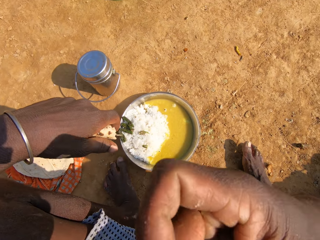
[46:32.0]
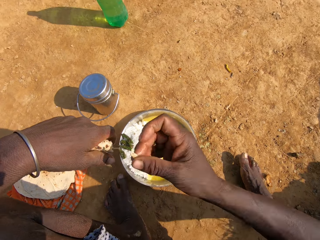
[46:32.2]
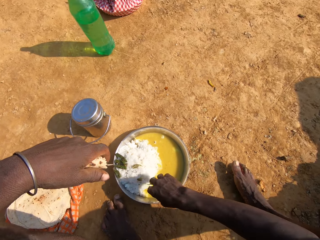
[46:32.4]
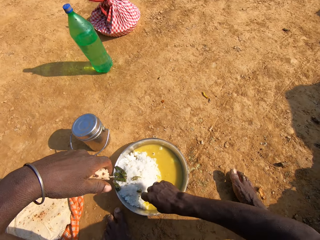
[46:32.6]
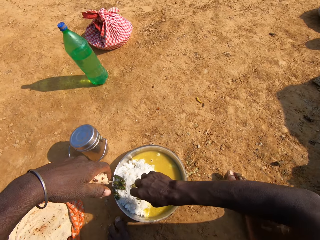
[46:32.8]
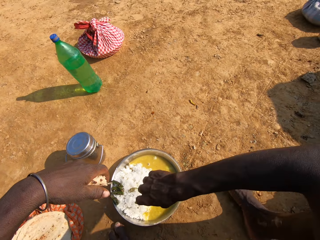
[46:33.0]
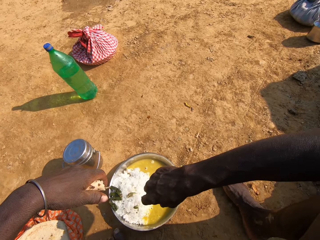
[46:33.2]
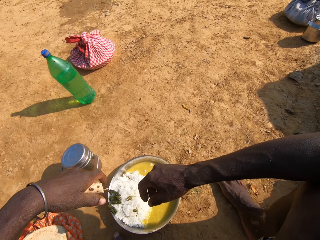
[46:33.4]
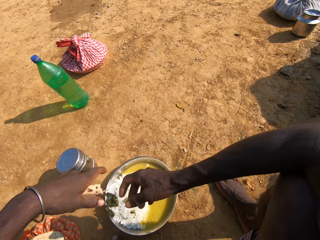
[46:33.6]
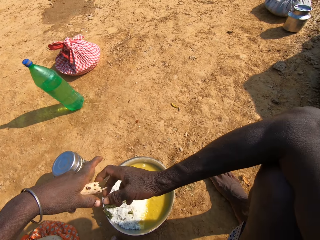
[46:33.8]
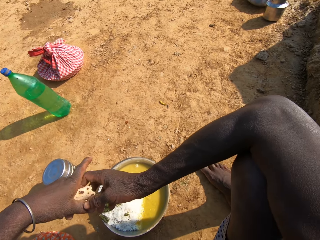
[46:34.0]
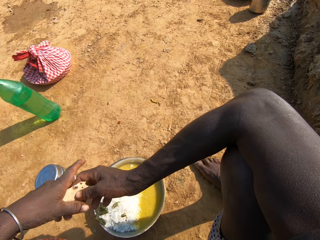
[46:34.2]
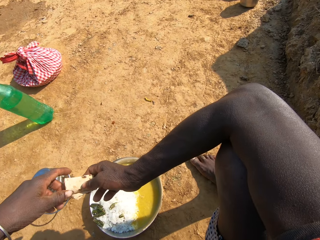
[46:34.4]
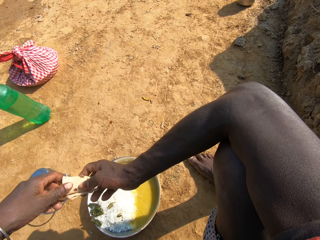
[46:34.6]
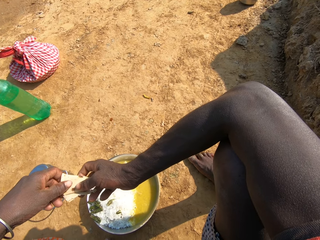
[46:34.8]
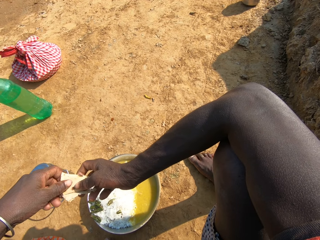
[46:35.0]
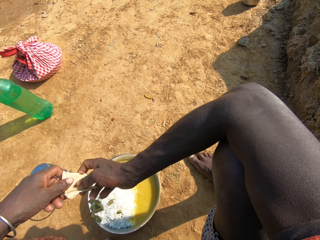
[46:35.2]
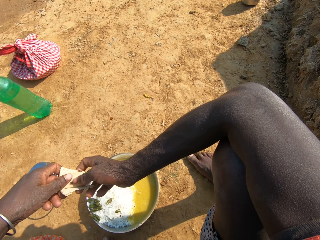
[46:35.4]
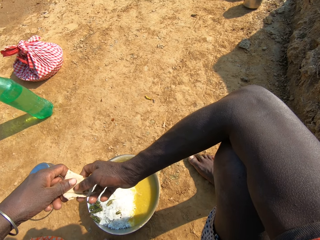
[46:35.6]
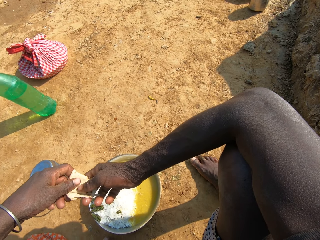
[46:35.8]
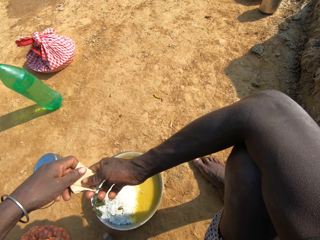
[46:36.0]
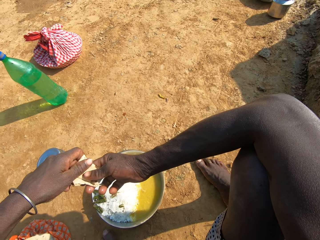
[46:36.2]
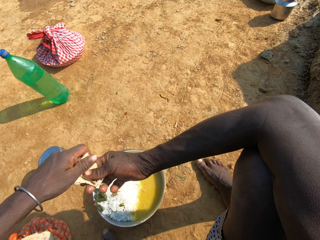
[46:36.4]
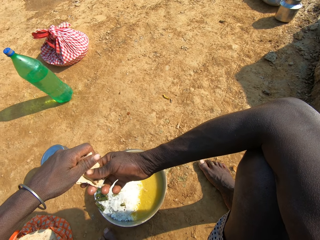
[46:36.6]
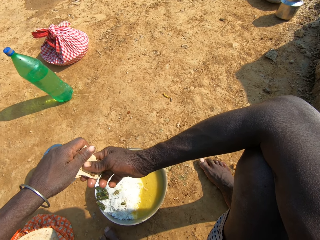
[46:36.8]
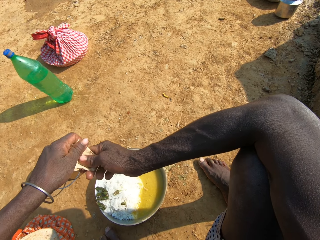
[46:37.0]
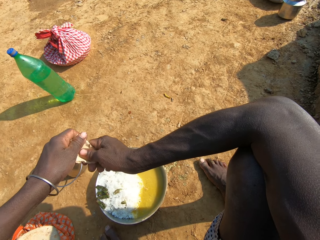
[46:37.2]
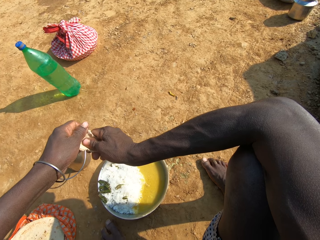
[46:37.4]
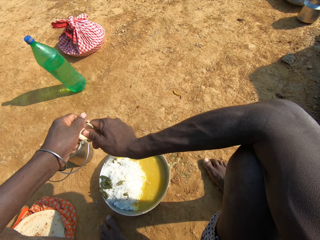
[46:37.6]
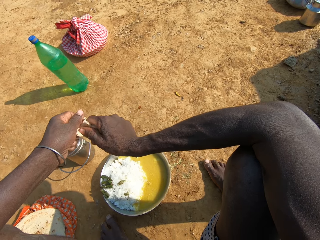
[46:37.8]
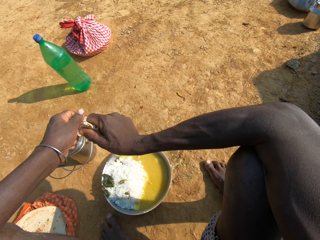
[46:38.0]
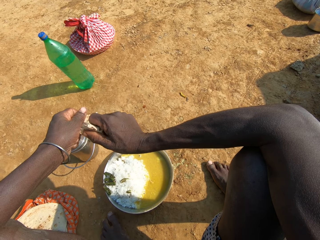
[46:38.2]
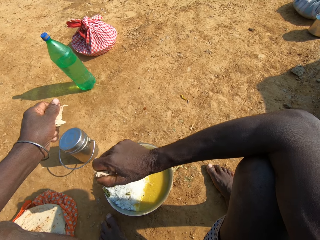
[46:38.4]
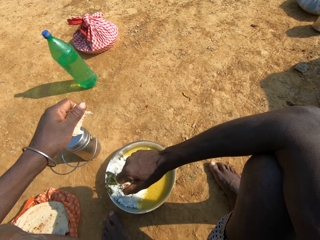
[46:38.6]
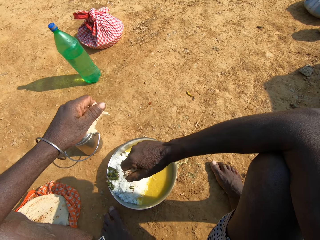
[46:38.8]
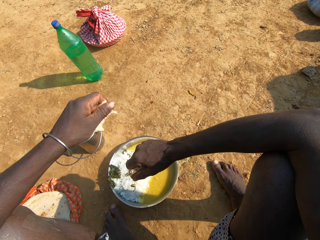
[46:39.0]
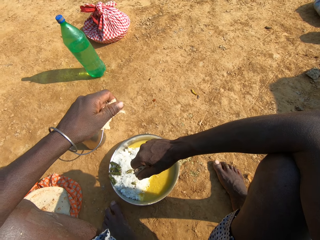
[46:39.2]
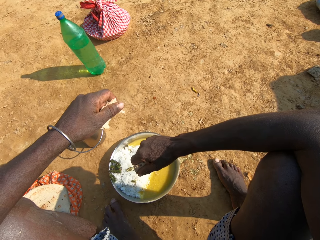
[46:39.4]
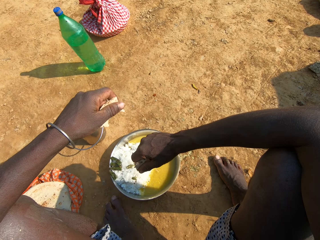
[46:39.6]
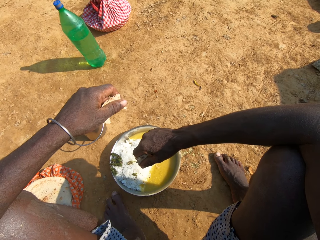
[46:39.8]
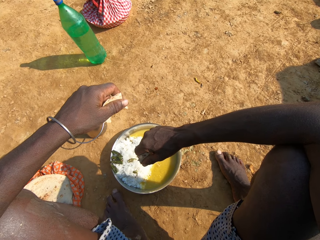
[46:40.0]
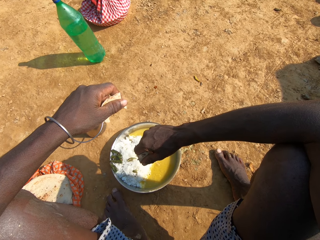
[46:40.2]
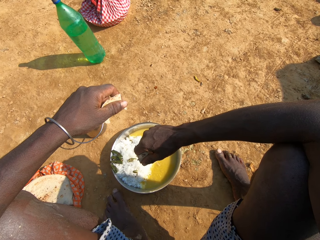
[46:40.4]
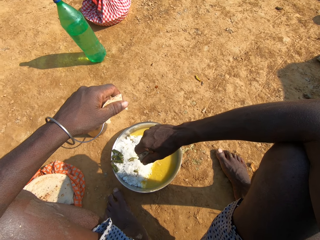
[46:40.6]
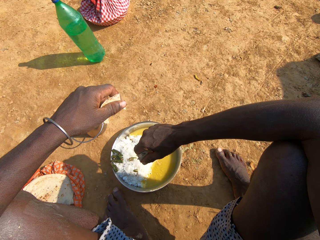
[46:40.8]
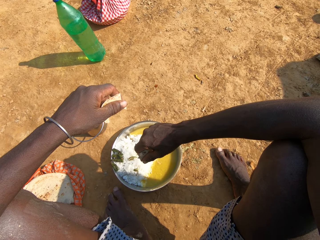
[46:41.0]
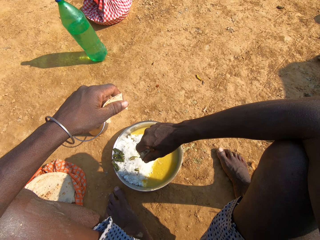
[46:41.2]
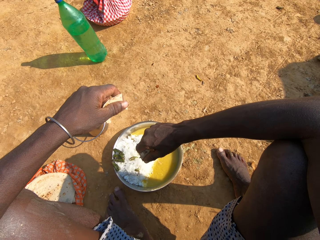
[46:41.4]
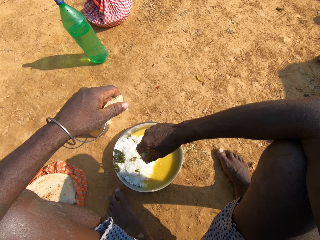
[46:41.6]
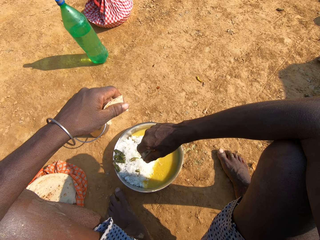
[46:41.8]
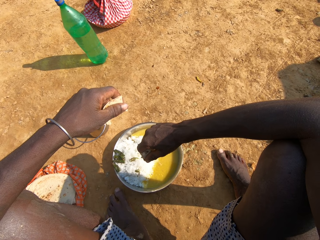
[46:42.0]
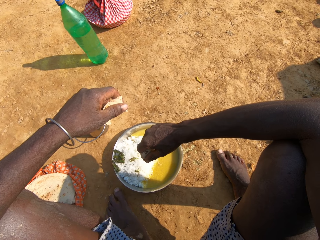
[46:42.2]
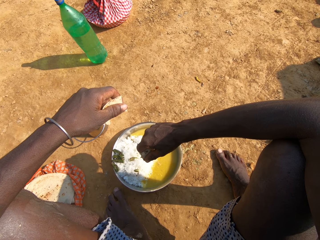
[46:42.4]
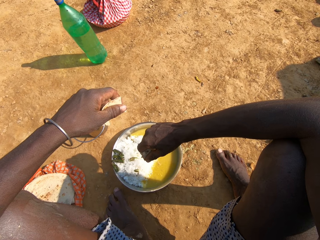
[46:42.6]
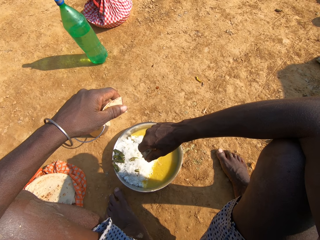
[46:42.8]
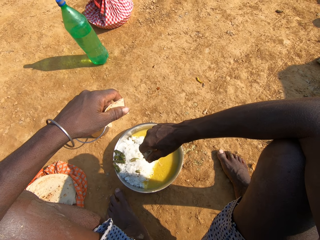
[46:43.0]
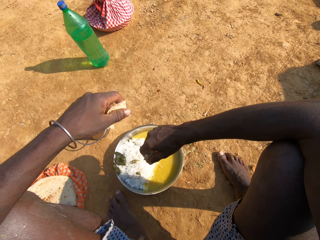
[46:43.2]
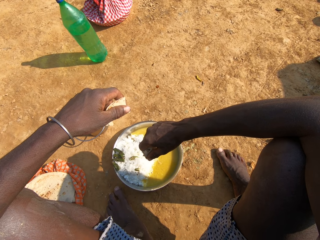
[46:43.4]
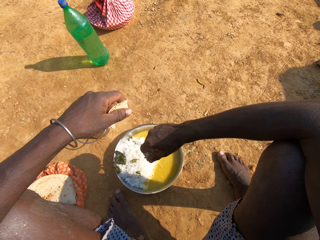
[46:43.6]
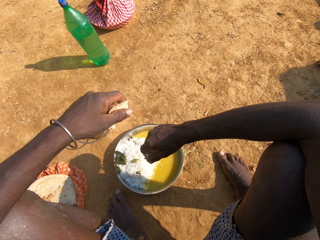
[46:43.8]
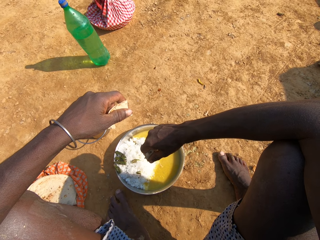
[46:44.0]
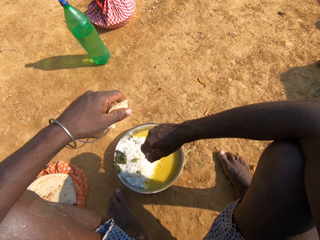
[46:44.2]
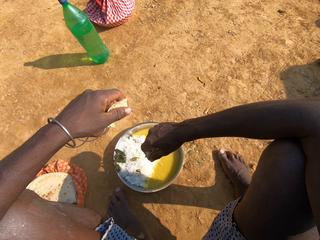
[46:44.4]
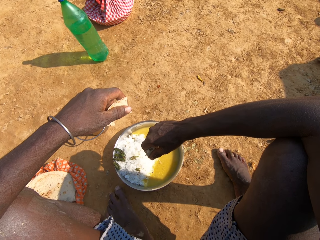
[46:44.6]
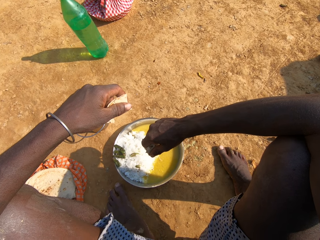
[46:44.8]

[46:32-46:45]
The camera wearer eats roti. They look around and hold the food. They cut the roti. They look around. They talk.

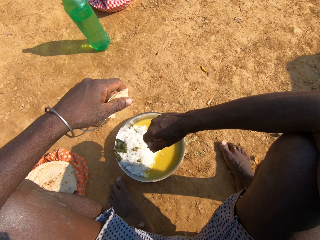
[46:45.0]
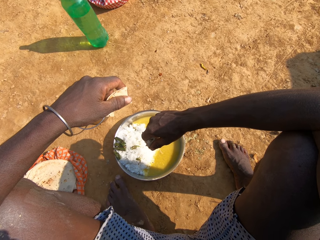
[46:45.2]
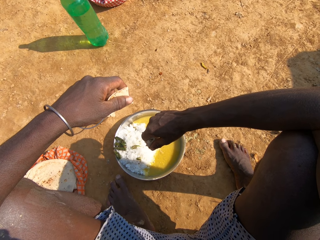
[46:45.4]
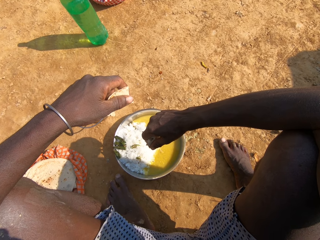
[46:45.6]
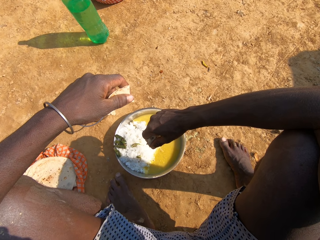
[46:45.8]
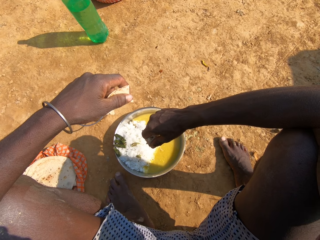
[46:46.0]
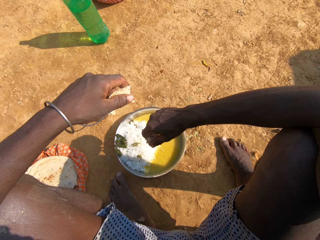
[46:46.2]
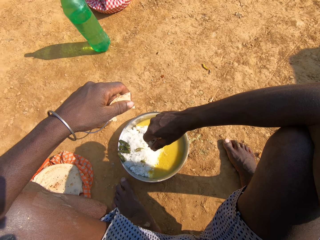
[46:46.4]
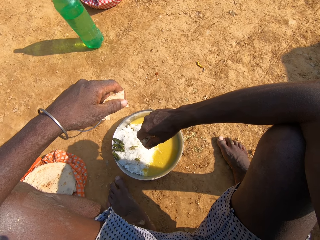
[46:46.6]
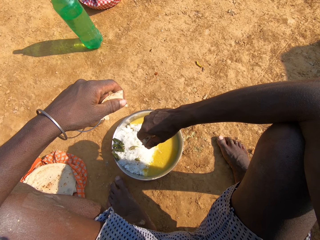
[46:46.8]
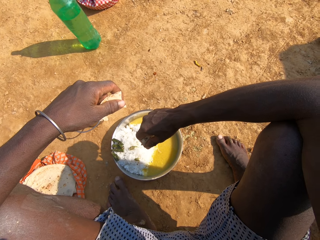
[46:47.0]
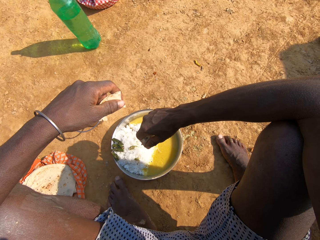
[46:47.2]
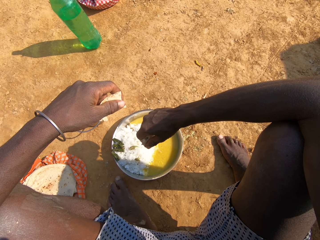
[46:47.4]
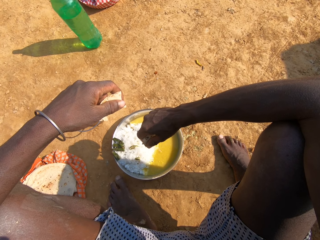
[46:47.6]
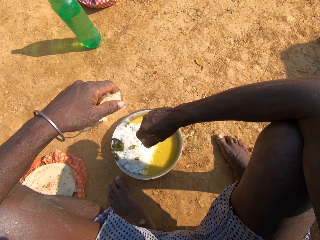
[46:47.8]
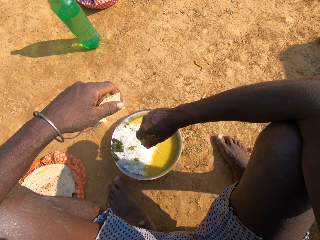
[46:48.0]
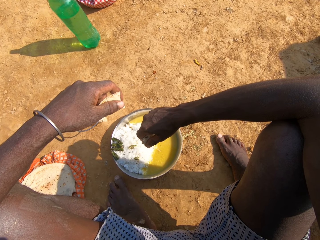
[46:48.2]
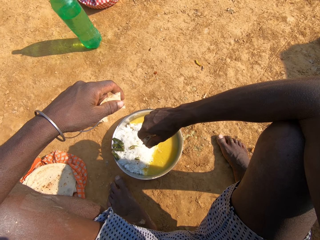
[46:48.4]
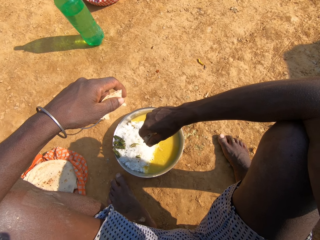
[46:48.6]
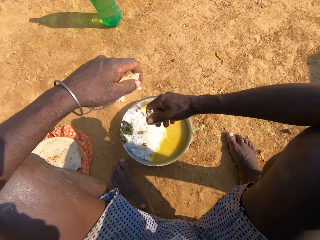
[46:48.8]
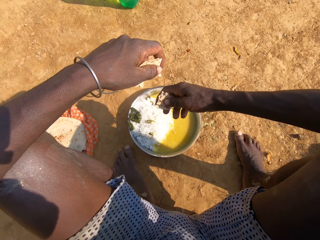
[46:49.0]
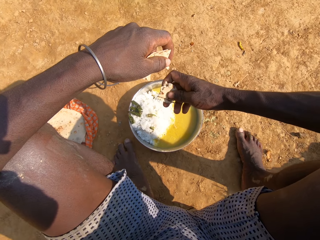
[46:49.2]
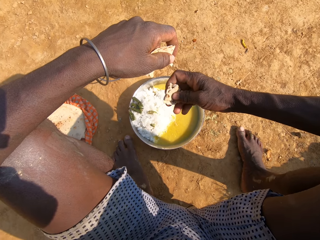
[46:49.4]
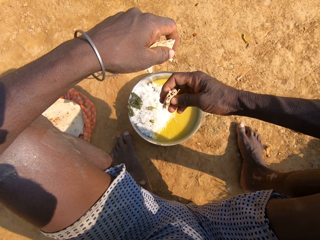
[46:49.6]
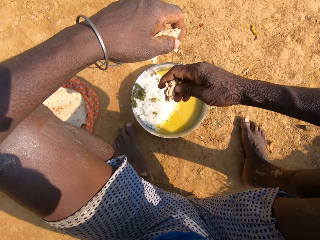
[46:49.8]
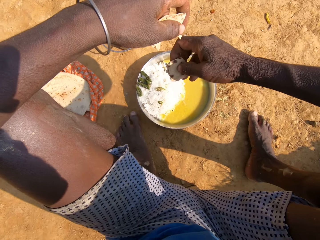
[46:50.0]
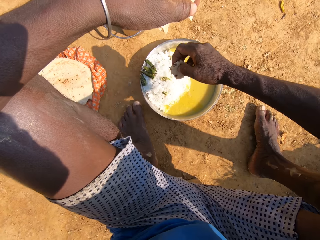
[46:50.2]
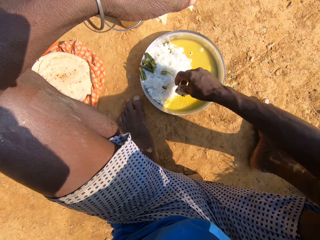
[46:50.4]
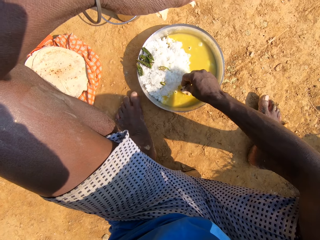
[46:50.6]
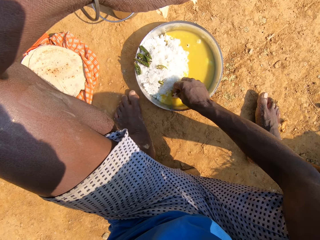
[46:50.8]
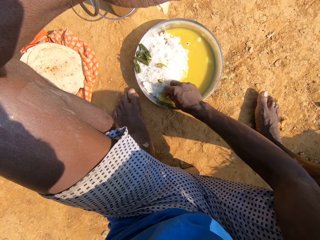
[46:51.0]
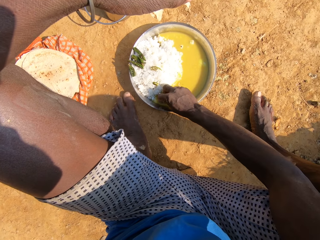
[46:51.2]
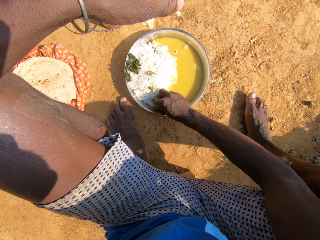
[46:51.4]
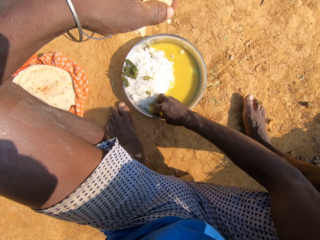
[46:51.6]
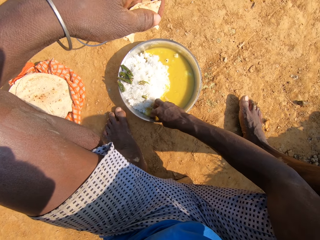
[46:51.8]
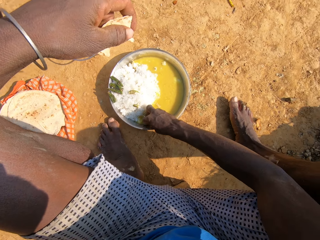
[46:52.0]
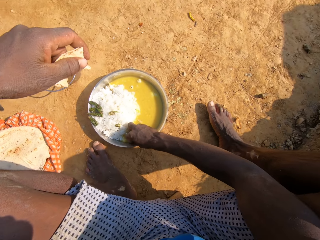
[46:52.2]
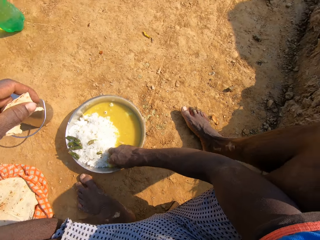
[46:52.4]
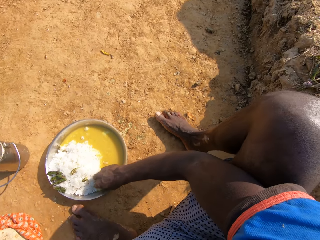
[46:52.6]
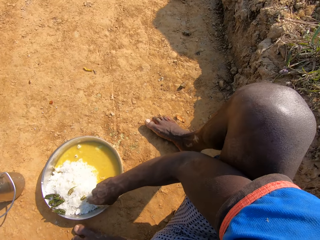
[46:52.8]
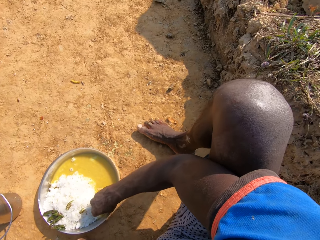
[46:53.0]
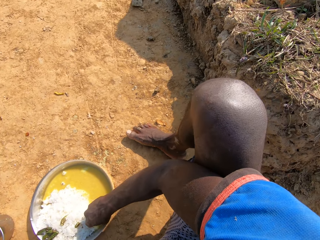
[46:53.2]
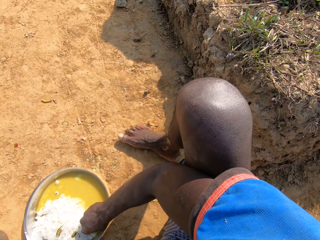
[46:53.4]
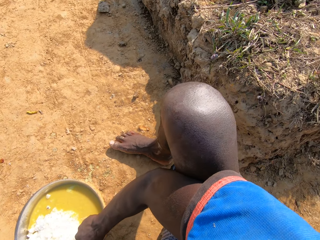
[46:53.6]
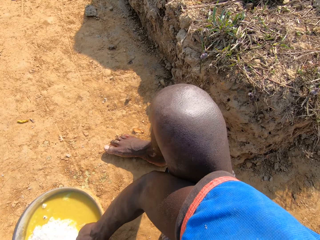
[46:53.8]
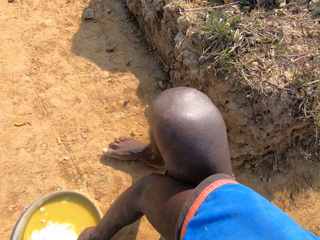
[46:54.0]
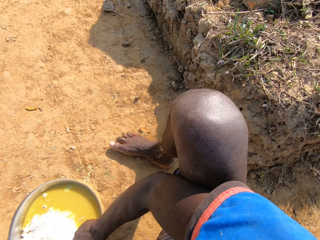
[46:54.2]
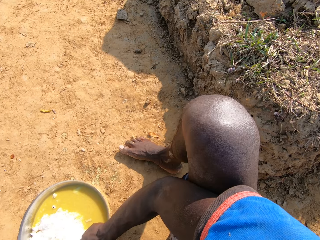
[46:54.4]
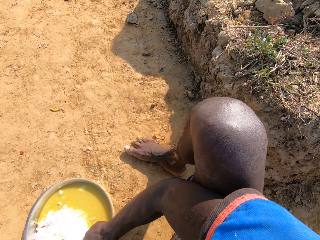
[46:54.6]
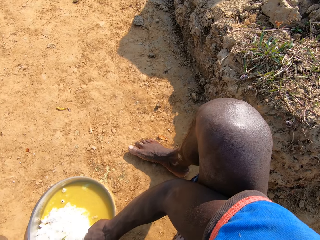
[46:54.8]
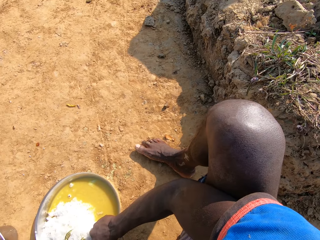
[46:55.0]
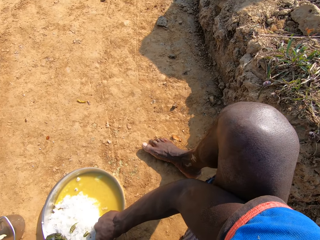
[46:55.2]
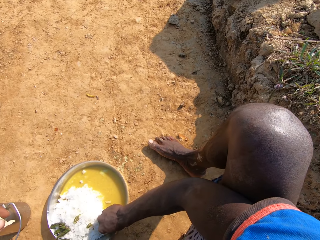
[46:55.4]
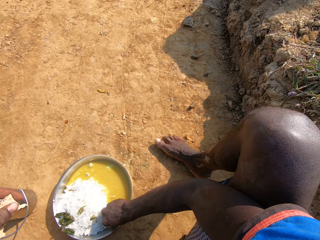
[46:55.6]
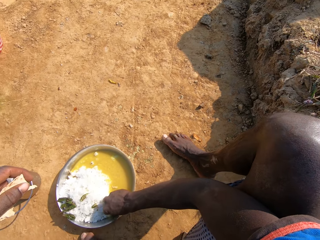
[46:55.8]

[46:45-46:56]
The camera wearer eats the food. They converse with a person. They look around. They dip roti in a vegetable curry. They converse with the person. They scoop the food. They look around. They talk.
